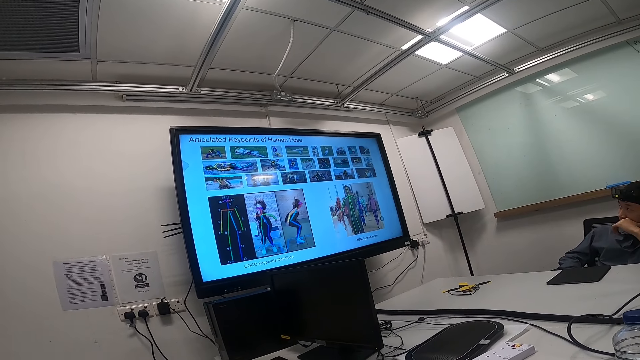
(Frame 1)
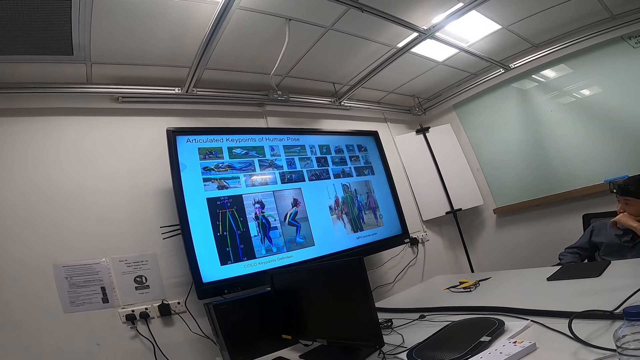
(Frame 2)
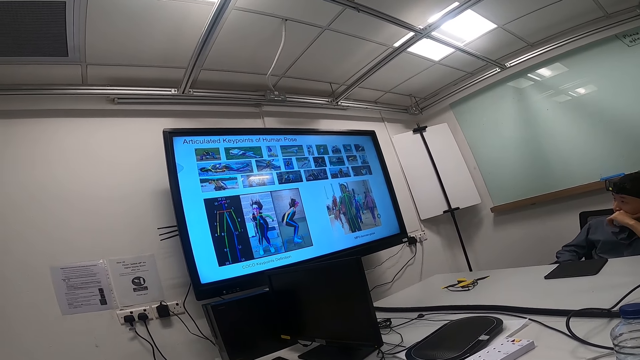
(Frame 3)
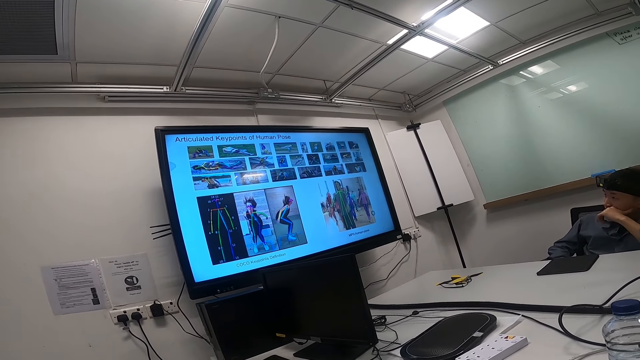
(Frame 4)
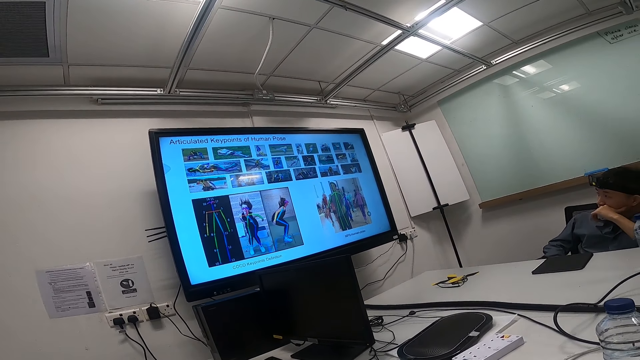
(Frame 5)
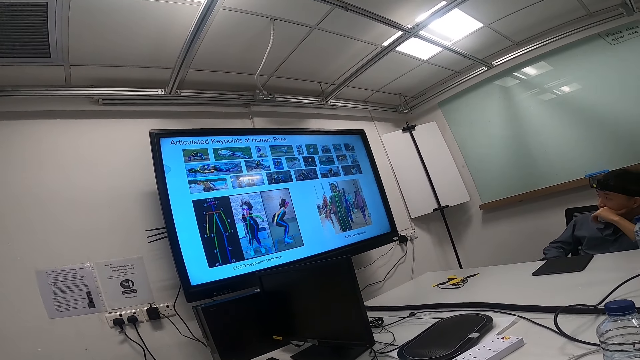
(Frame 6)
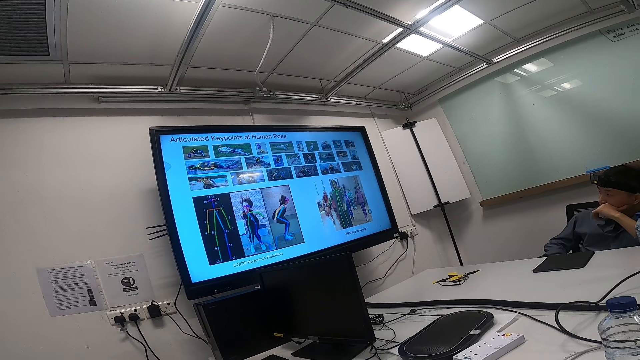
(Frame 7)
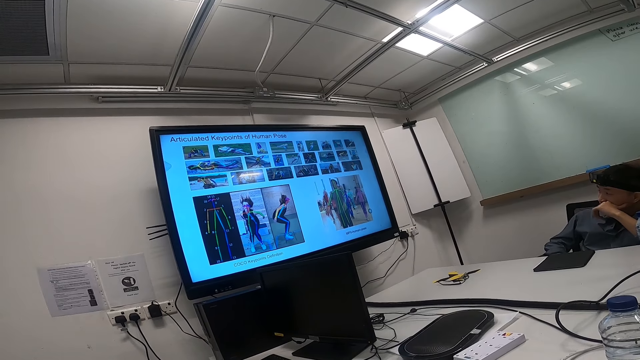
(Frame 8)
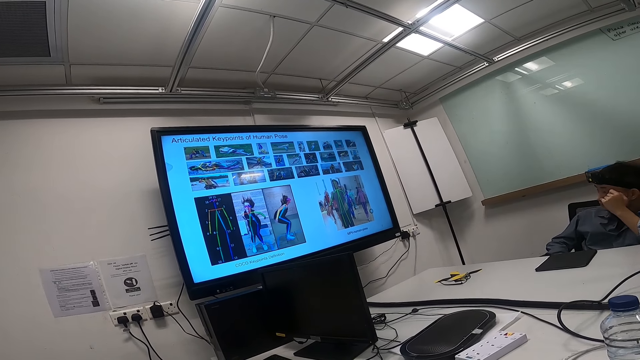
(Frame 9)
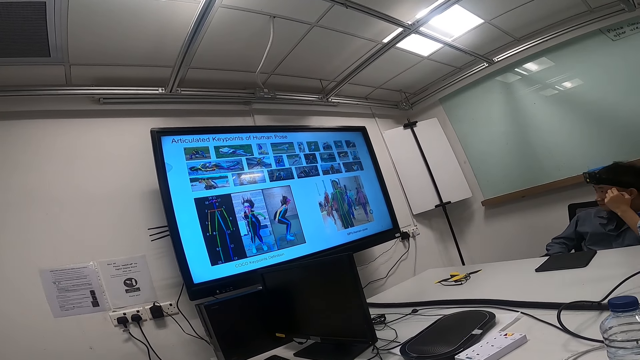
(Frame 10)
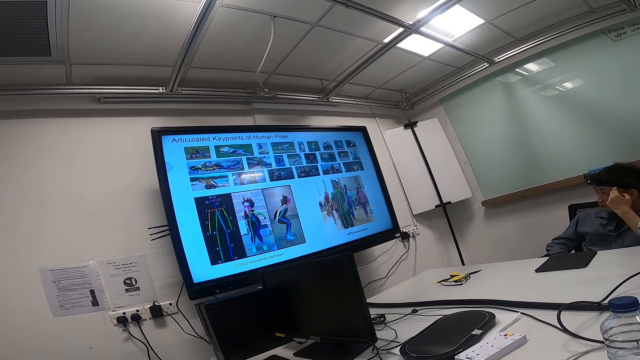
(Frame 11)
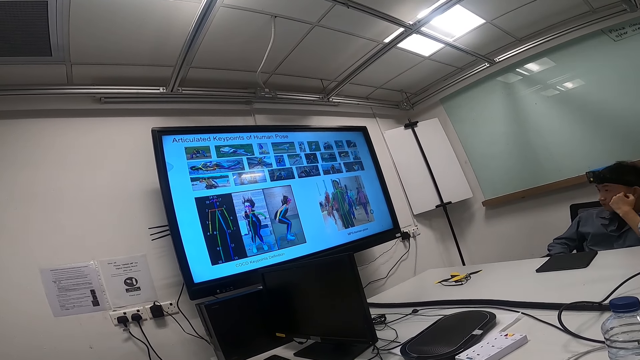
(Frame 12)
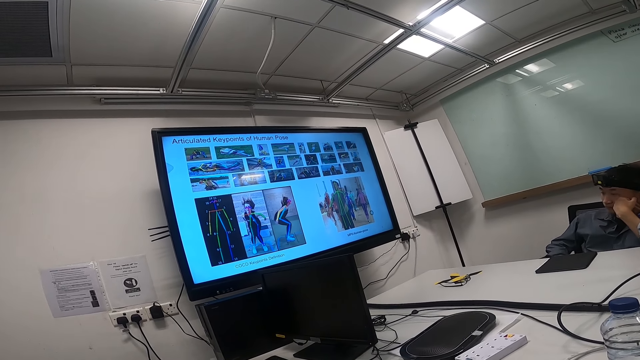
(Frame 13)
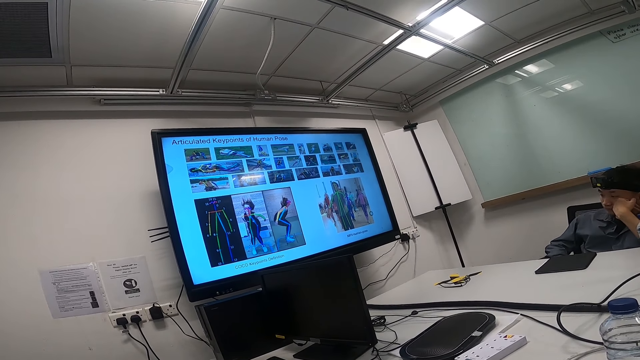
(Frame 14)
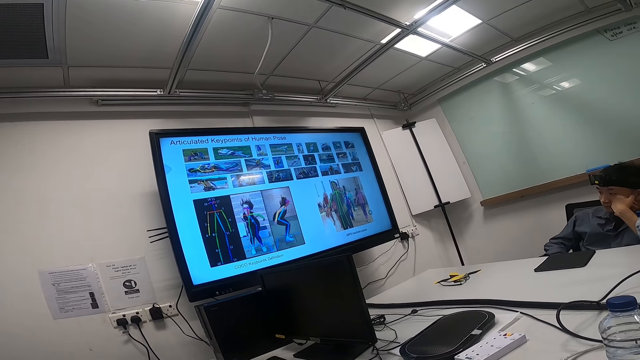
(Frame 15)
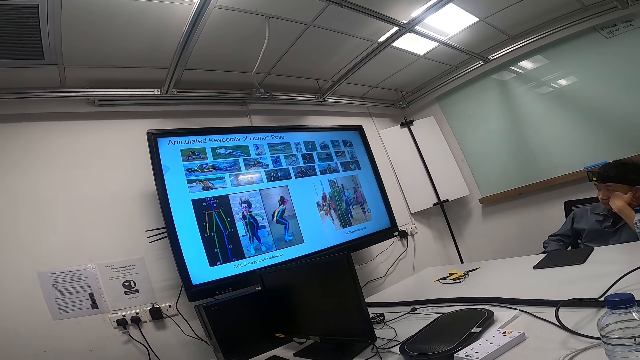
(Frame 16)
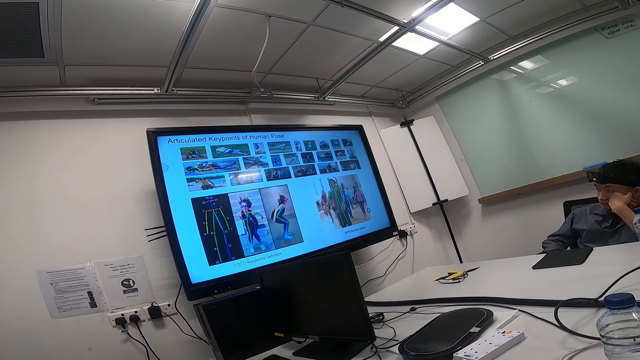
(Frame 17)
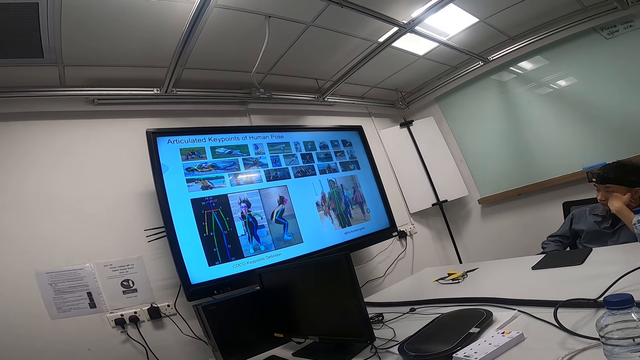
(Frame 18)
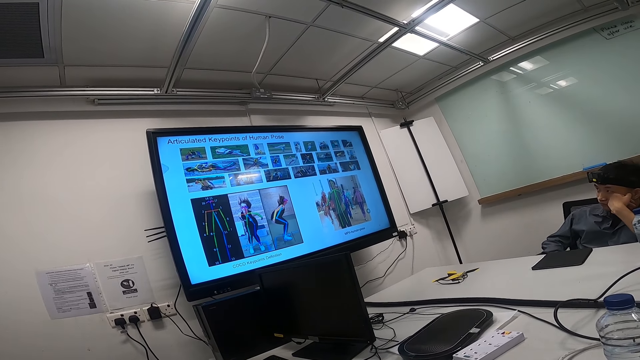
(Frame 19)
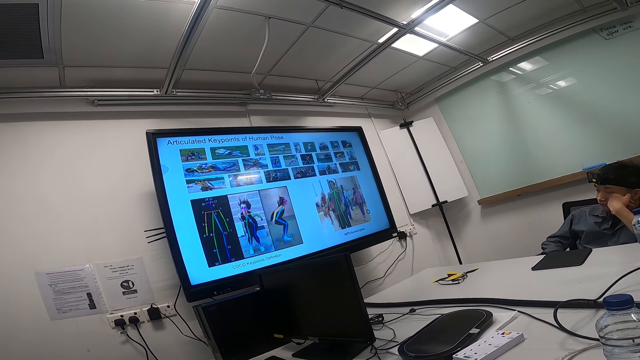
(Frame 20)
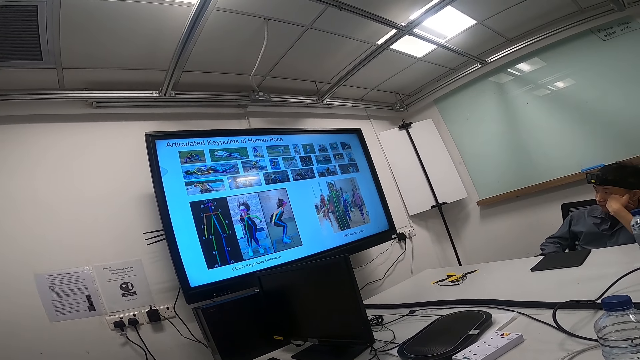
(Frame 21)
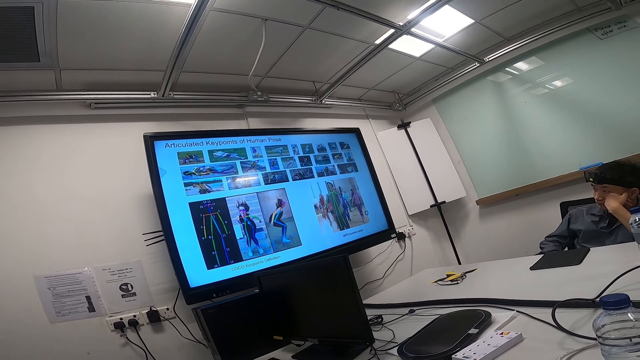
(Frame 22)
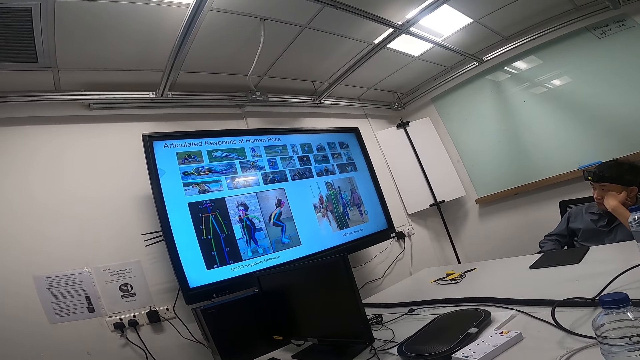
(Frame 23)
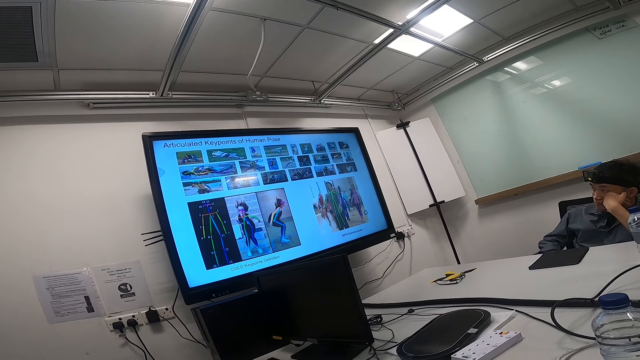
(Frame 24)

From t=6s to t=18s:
The camera wearer talks. A man scratches his face.

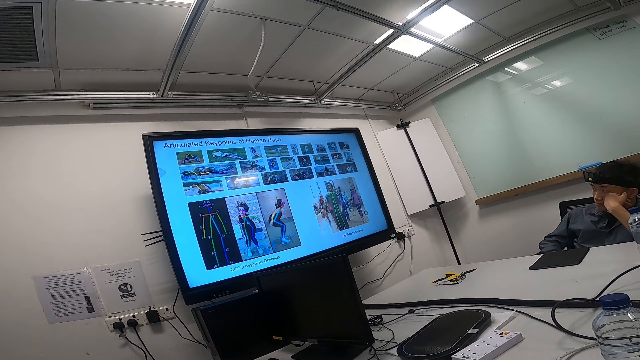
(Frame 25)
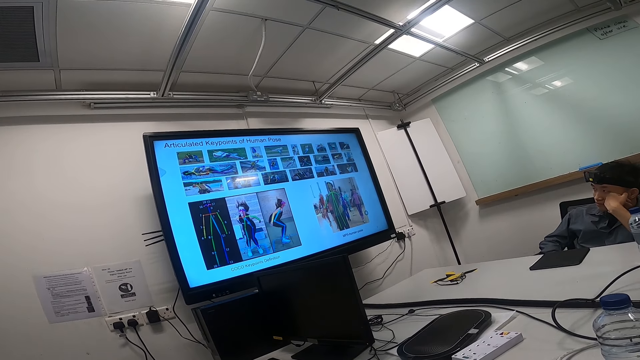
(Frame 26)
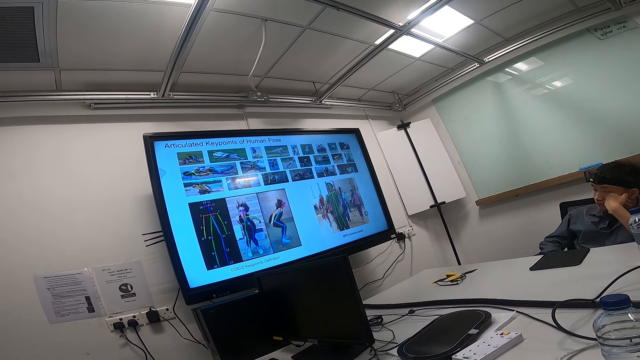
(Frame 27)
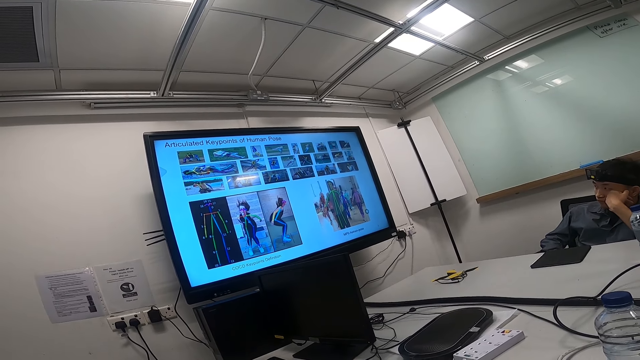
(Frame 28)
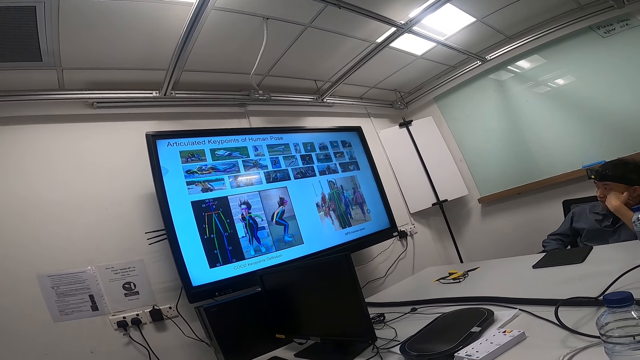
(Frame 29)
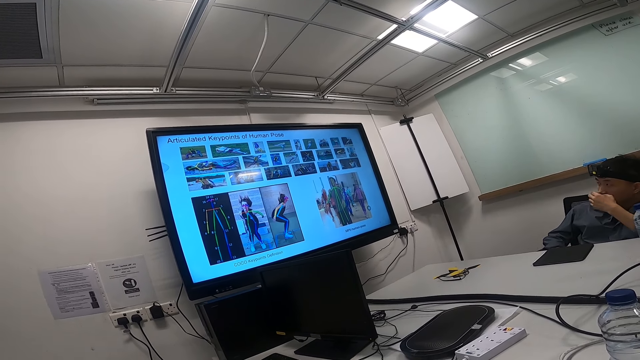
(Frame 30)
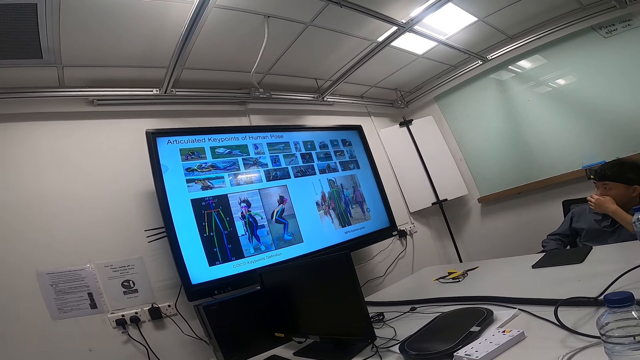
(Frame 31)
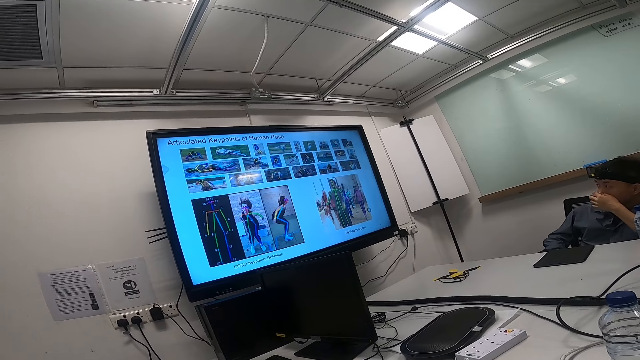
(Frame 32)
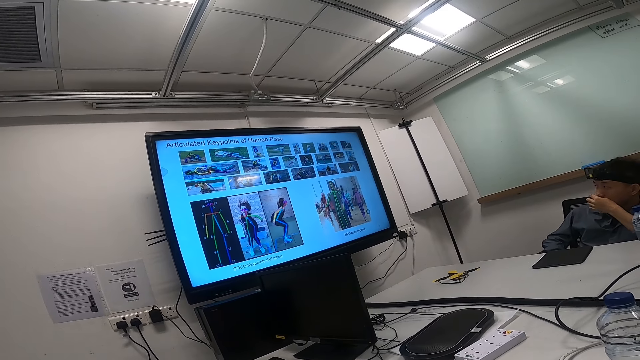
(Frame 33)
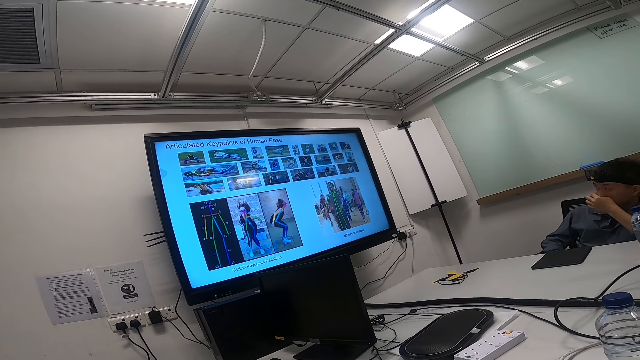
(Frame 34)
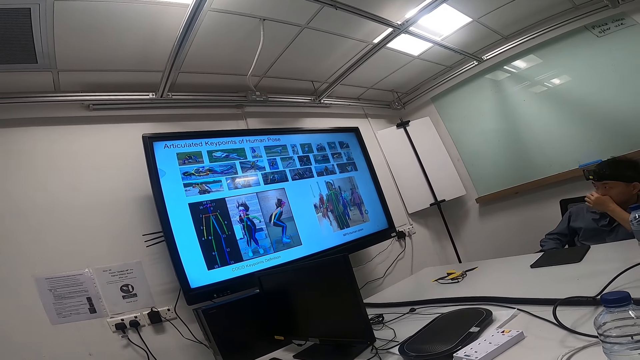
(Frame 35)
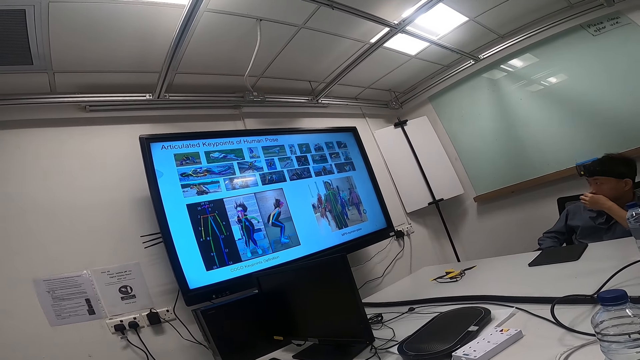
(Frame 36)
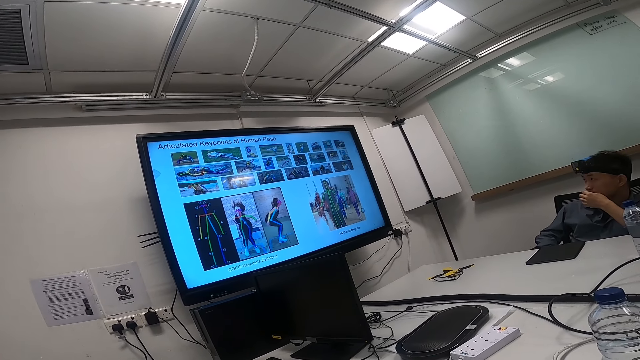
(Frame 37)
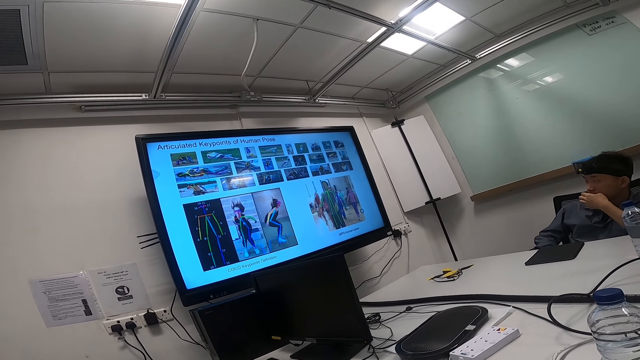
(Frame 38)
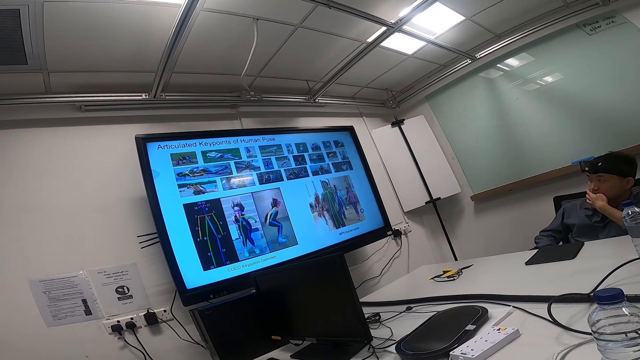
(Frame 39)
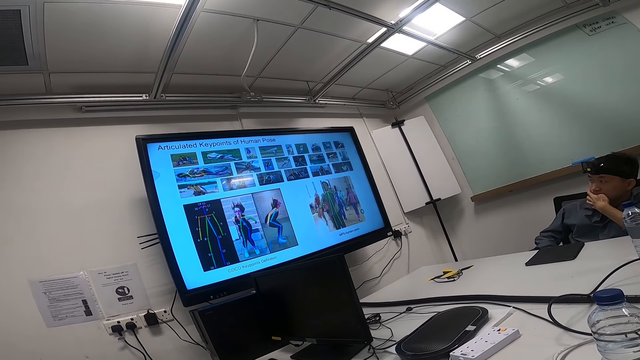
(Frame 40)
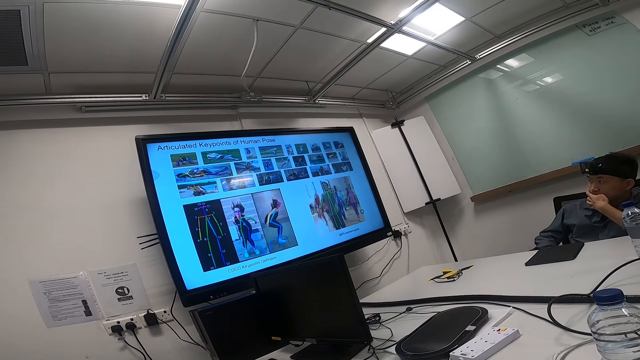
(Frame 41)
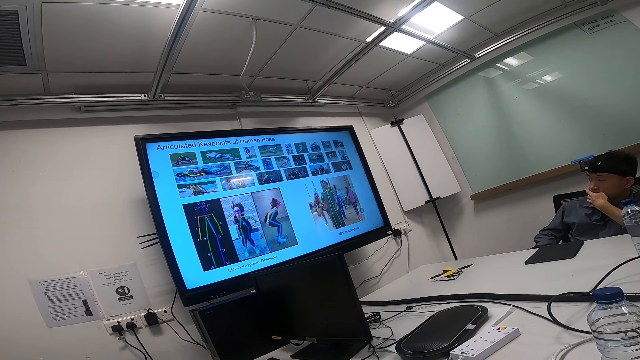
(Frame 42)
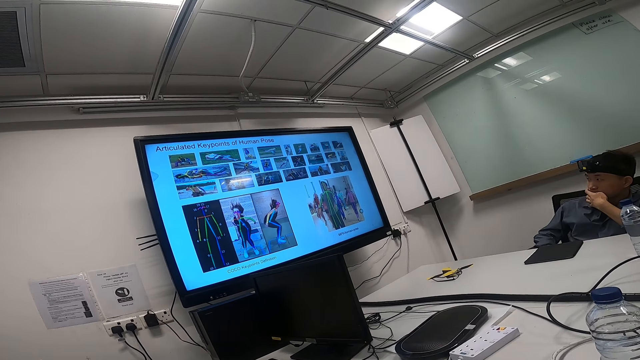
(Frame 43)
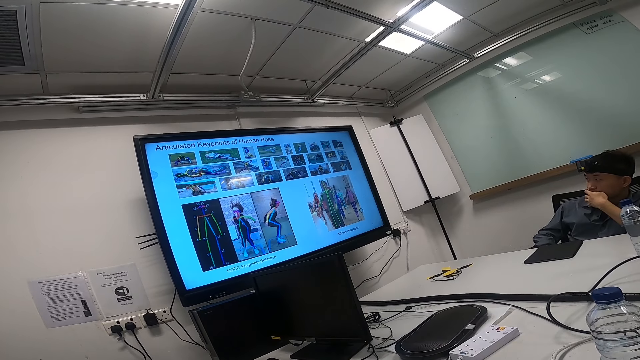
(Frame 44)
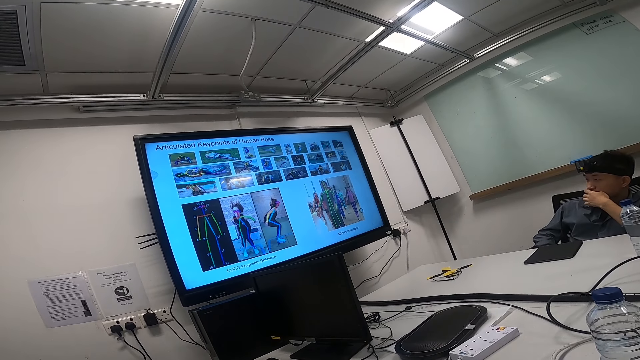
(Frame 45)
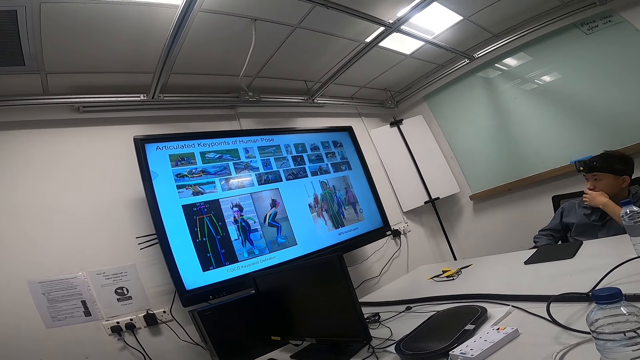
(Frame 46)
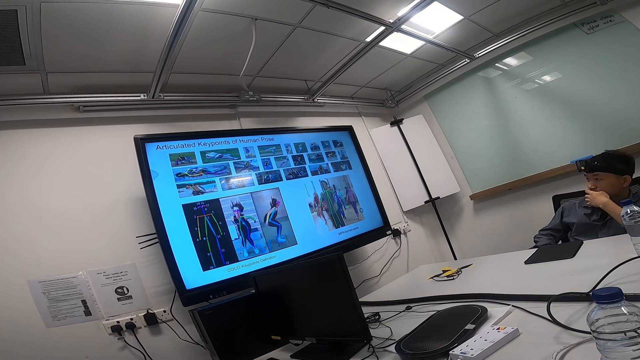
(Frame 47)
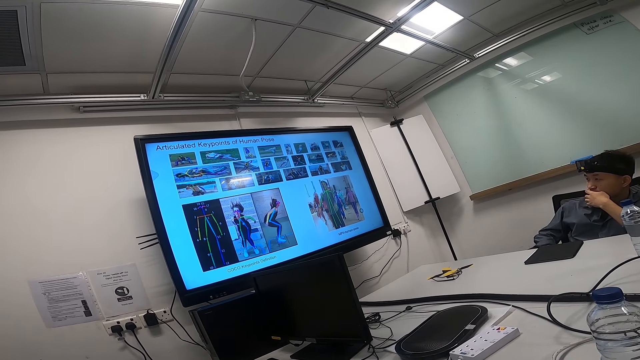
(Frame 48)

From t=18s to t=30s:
A man touches his nose. The man abrades the nose with fingers. The camera wearer talks. The man watches news on a smart TV.
